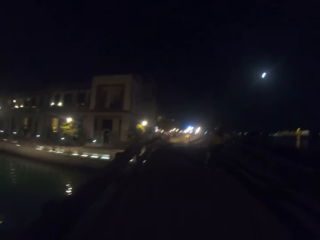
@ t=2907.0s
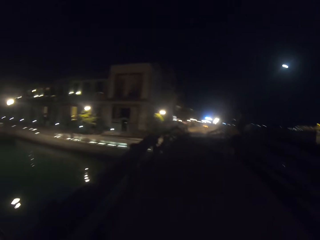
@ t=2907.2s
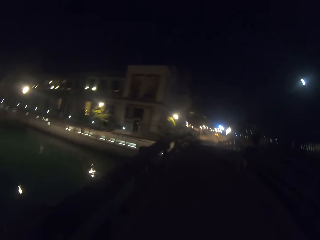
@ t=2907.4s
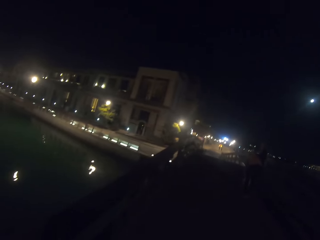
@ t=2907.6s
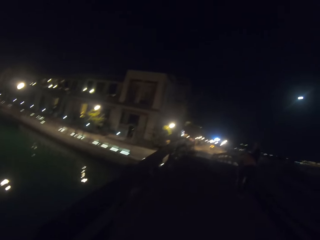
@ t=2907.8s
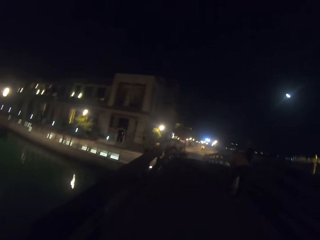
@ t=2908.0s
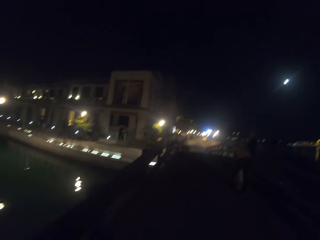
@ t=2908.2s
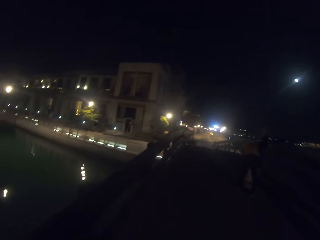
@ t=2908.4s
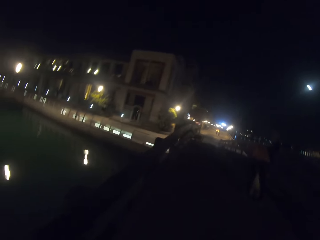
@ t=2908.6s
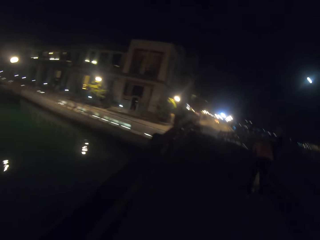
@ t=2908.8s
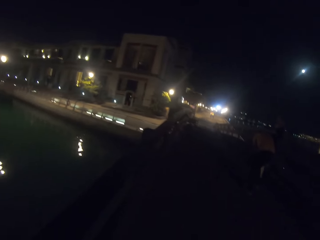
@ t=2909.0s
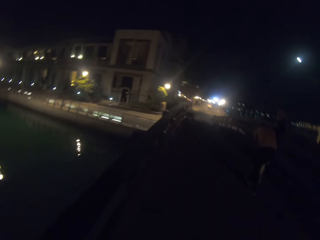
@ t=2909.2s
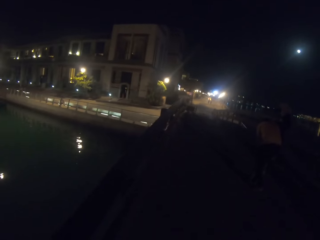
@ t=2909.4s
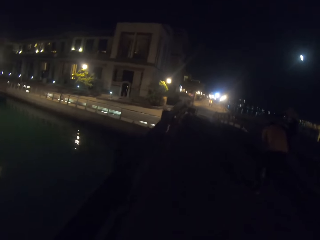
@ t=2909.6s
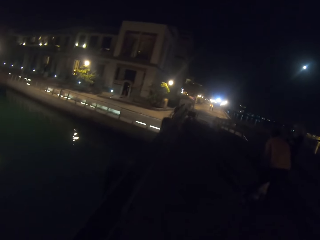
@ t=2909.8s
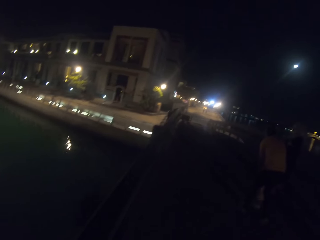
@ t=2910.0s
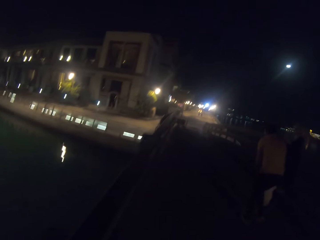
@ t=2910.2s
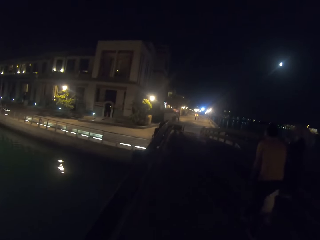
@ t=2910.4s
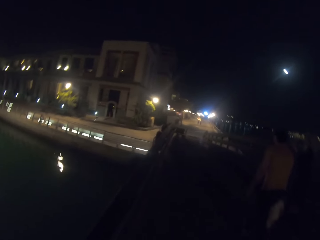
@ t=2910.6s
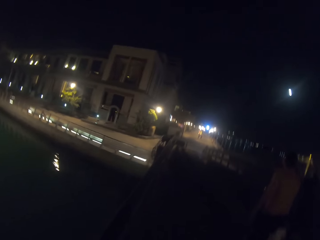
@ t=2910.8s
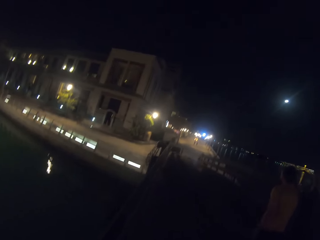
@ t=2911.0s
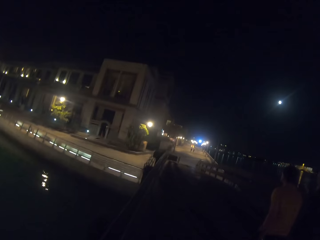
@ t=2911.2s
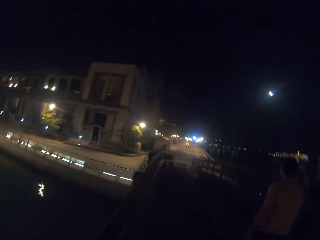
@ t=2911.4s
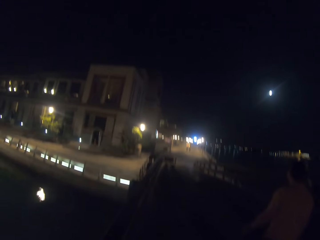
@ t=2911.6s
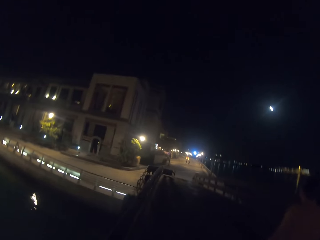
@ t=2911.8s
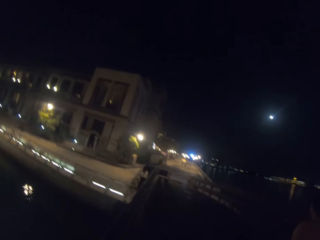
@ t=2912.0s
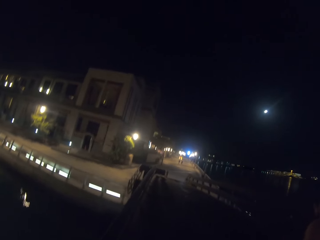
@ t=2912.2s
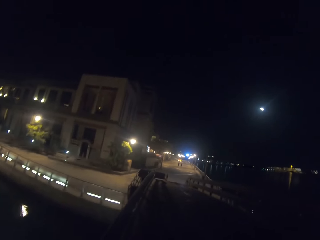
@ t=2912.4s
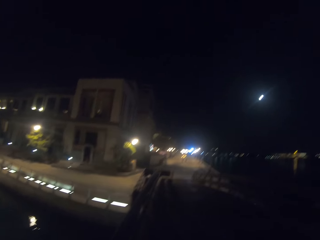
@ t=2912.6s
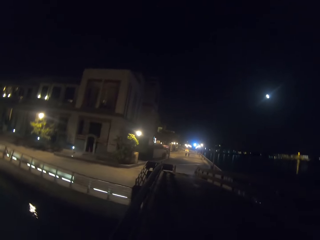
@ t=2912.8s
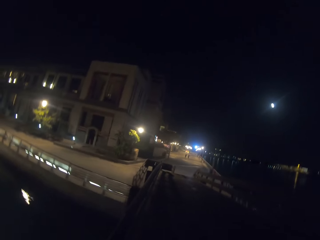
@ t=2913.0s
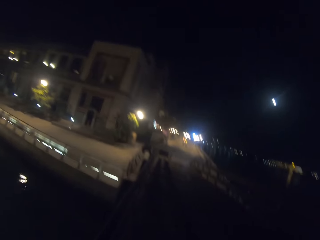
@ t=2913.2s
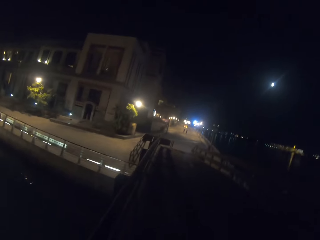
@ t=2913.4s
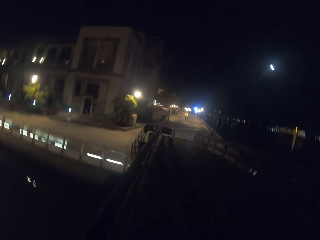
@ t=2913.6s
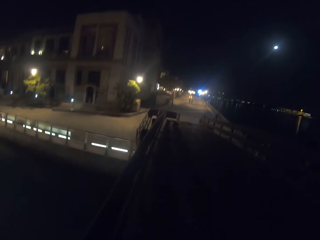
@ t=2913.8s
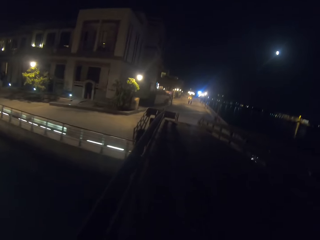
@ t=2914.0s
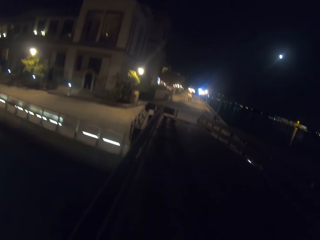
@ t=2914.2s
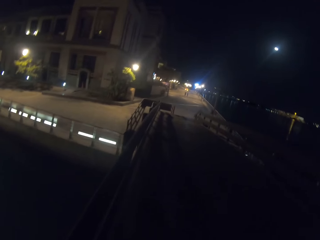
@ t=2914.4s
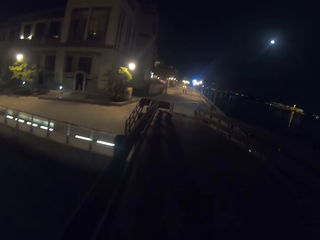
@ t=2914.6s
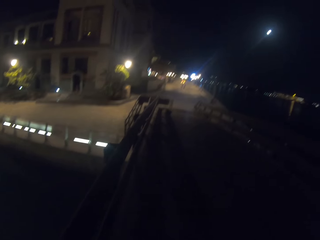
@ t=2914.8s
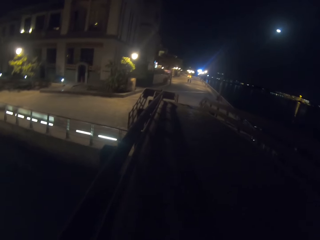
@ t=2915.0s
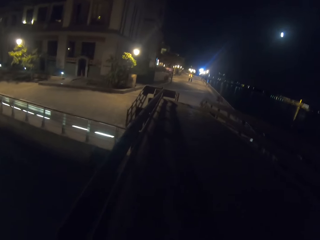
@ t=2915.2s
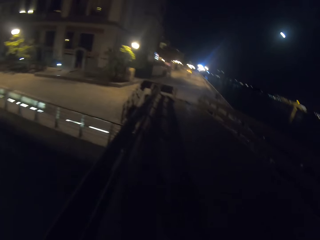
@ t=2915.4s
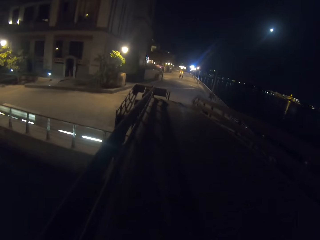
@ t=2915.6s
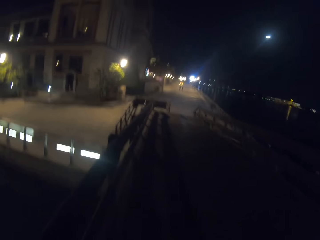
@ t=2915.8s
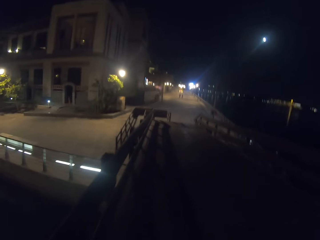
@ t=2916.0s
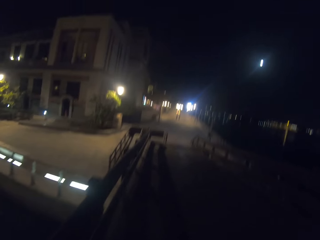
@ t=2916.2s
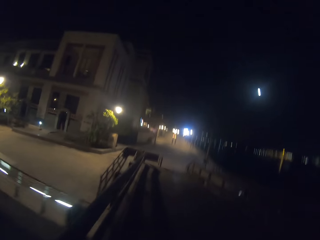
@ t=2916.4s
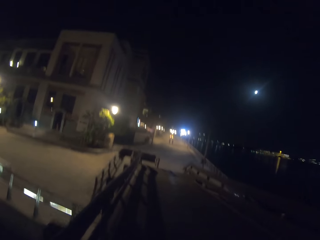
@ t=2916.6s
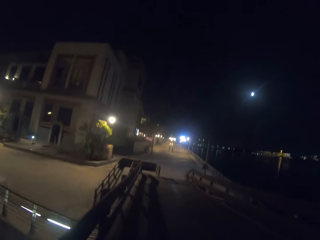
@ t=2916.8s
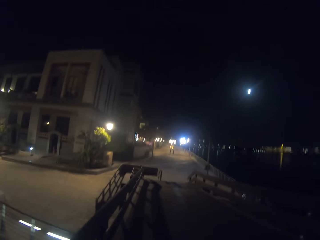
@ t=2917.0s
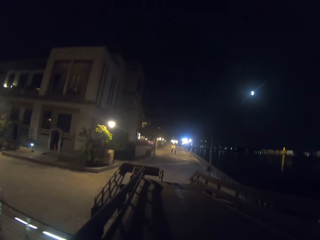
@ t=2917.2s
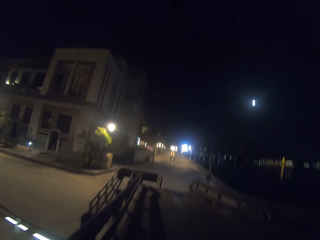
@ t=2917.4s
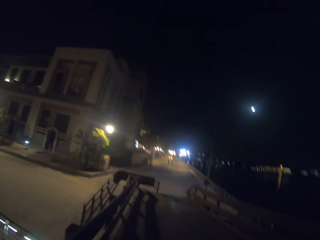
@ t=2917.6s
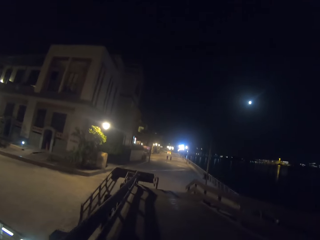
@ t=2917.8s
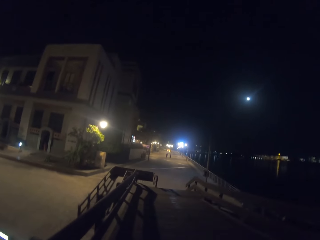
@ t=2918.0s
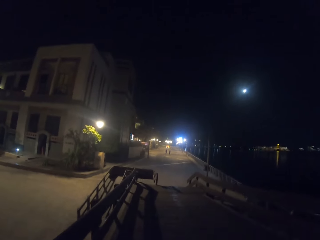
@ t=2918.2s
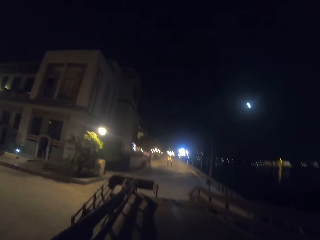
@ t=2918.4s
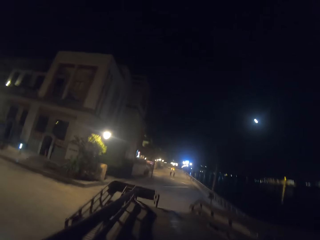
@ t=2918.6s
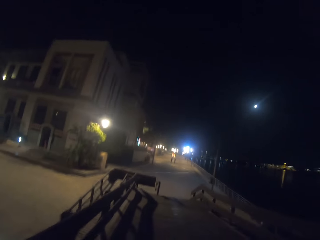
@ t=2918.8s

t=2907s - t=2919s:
The camera wearer walks around.

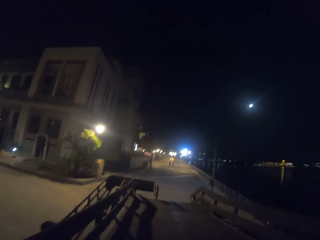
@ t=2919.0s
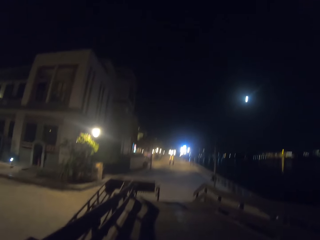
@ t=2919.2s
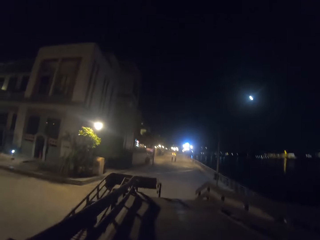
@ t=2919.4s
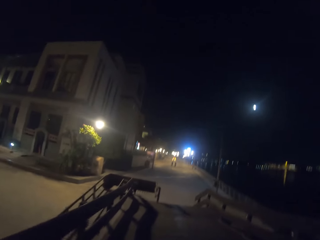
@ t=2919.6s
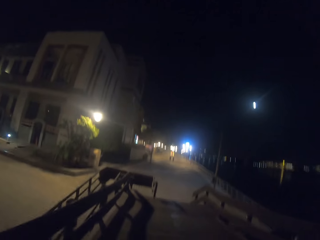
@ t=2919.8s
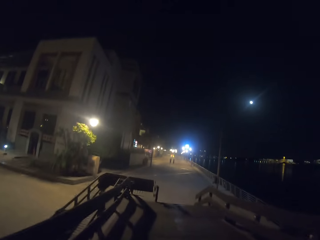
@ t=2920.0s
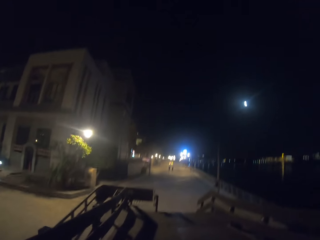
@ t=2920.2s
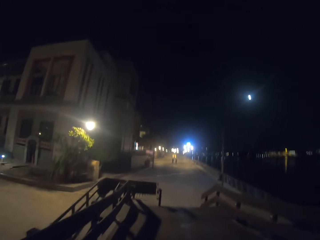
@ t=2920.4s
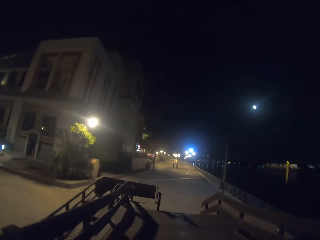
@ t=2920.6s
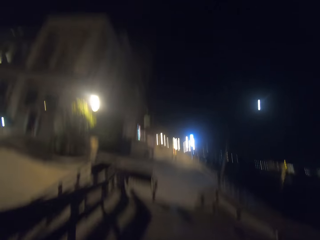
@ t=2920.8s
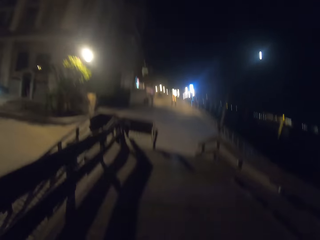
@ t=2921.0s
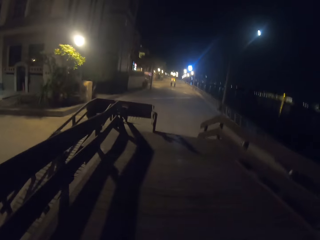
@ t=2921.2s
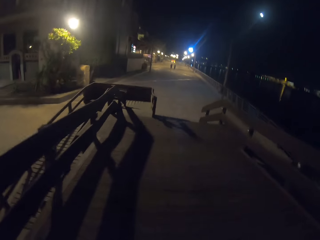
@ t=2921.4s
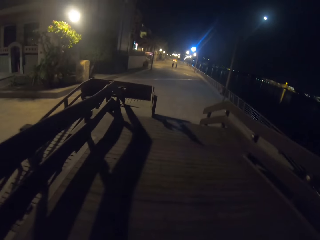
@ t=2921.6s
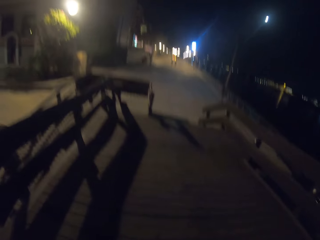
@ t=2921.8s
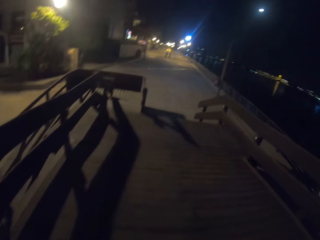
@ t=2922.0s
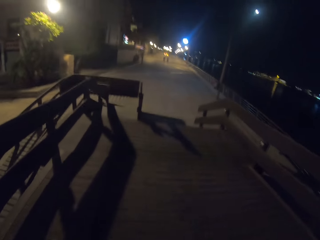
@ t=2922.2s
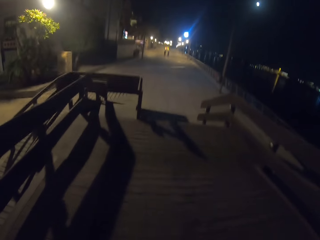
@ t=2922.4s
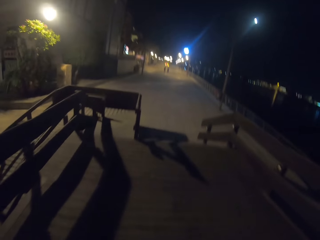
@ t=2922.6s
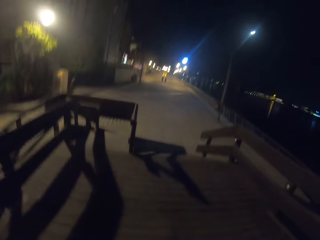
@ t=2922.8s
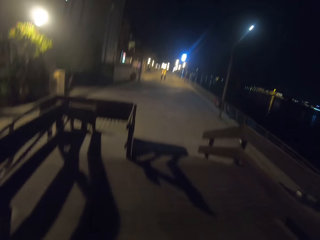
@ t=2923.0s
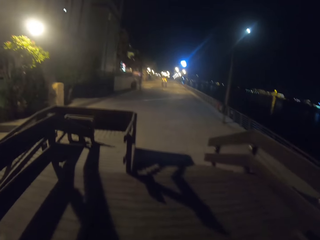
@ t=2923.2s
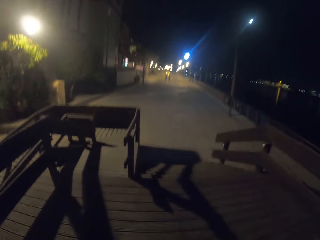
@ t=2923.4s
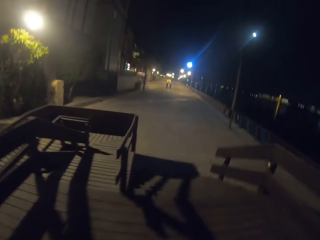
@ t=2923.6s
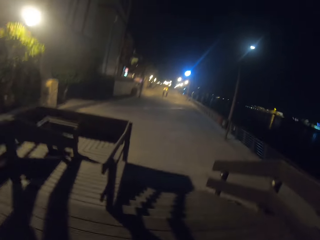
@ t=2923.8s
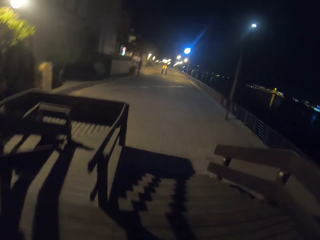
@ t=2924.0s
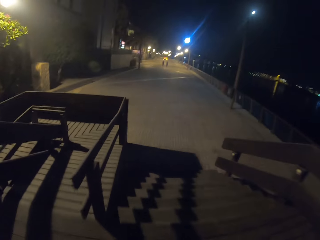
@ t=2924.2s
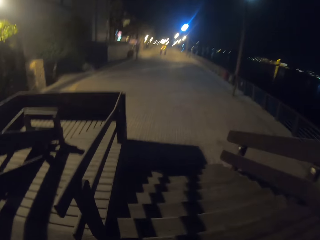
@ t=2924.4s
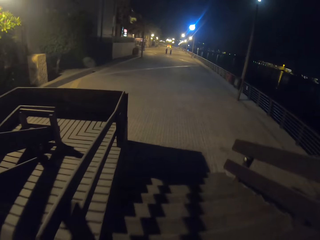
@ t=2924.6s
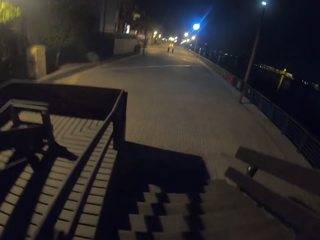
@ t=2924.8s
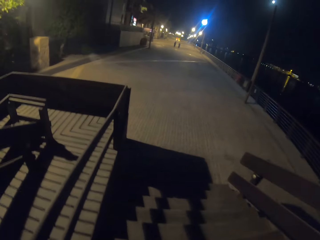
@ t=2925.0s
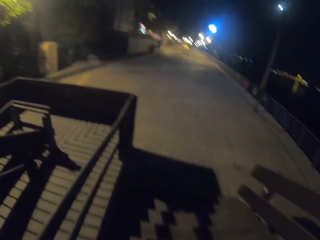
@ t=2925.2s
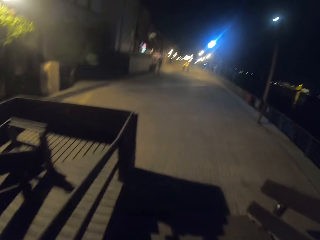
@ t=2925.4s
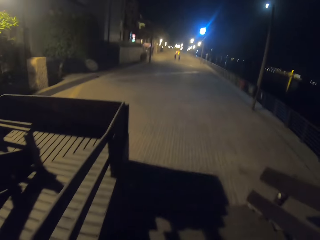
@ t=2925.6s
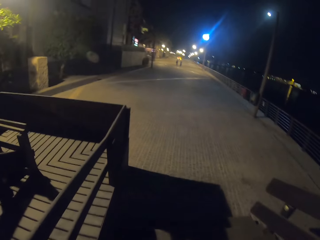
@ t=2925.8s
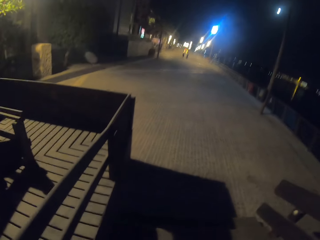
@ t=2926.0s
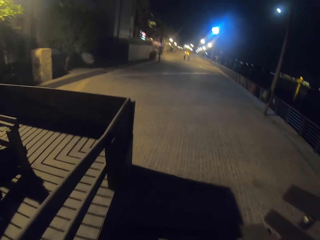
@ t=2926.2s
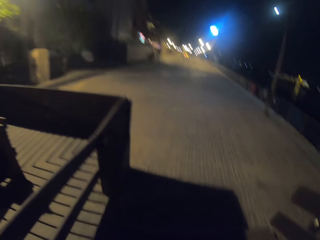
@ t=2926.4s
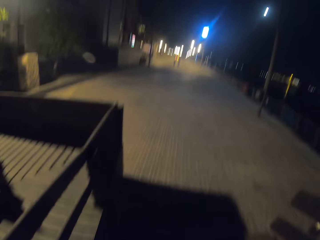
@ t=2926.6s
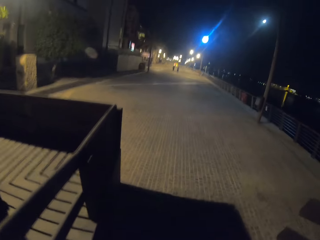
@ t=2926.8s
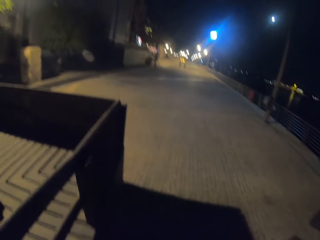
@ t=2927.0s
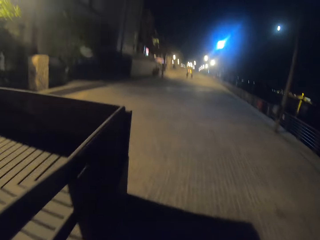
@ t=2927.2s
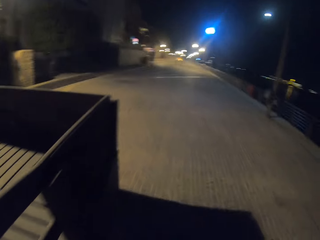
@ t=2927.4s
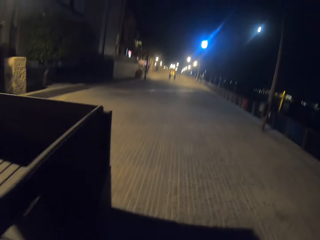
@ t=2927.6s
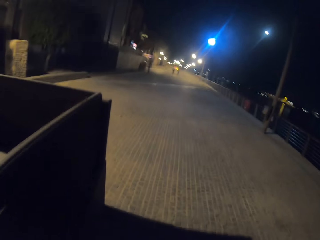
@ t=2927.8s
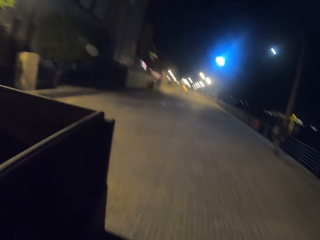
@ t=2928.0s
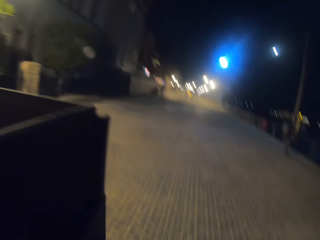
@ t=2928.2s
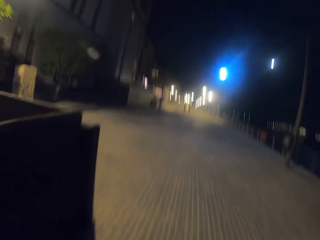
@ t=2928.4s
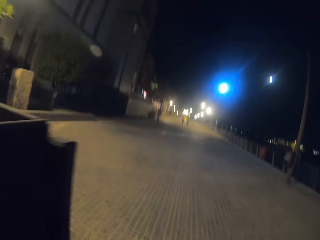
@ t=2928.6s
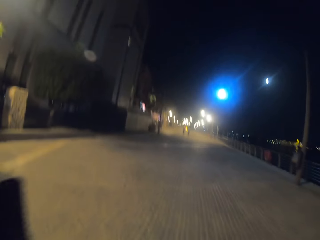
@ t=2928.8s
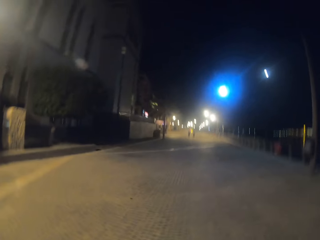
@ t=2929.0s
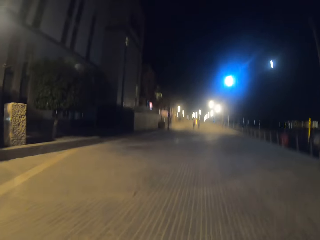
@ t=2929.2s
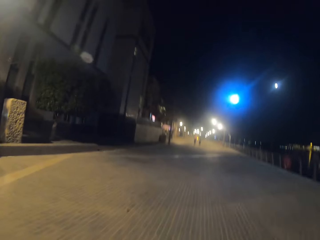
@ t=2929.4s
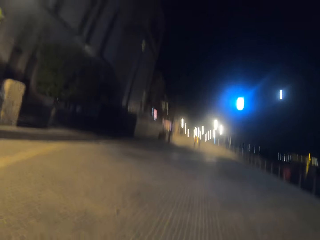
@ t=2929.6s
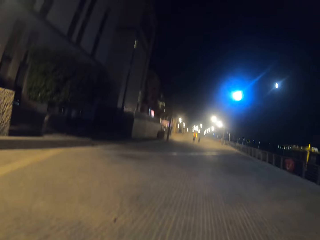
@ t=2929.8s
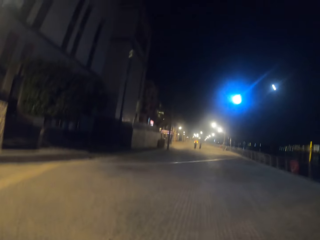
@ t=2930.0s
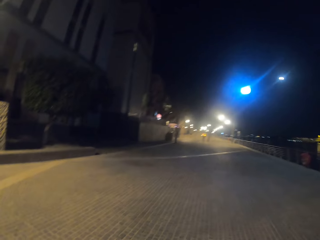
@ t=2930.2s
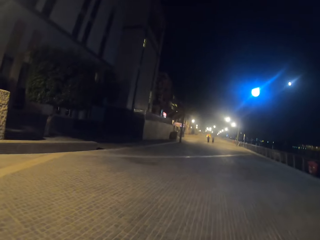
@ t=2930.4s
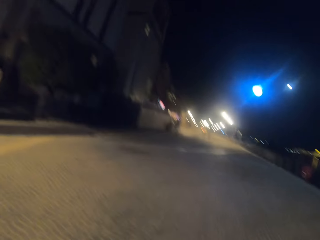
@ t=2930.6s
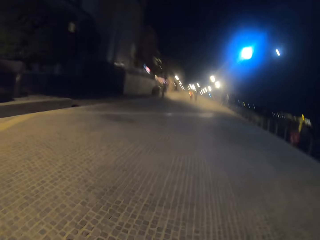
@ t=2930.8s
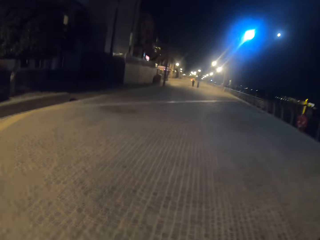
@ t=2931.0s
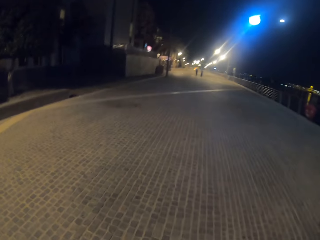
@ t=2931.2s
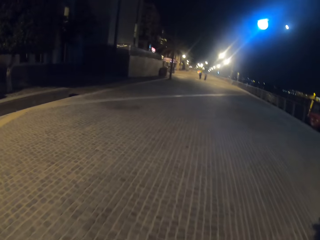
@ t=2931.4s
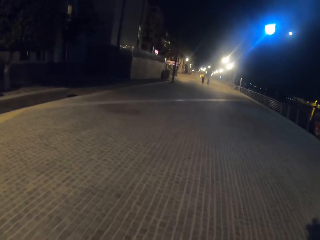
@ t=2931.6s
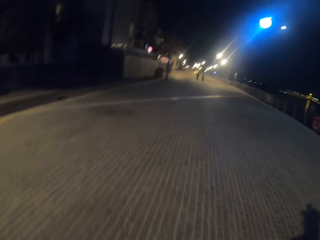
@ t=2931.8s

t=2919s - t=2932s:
The camera wearer walks down the stairs. They walk around.
